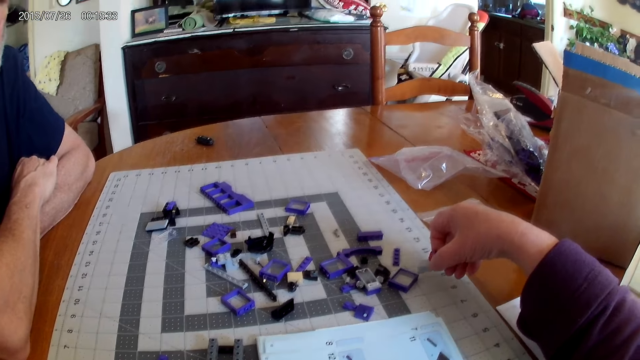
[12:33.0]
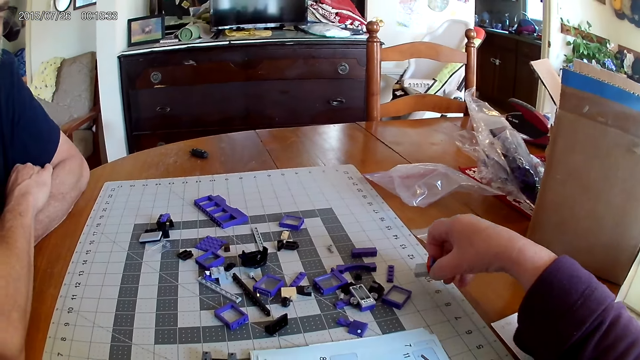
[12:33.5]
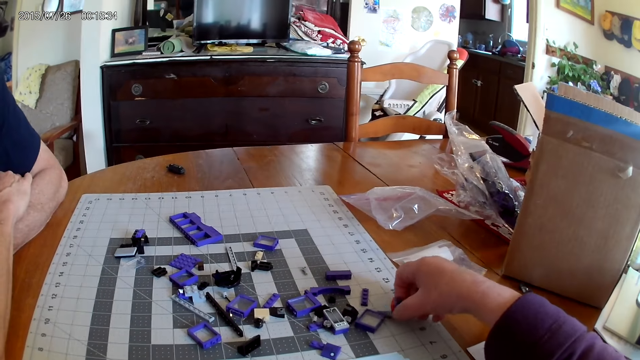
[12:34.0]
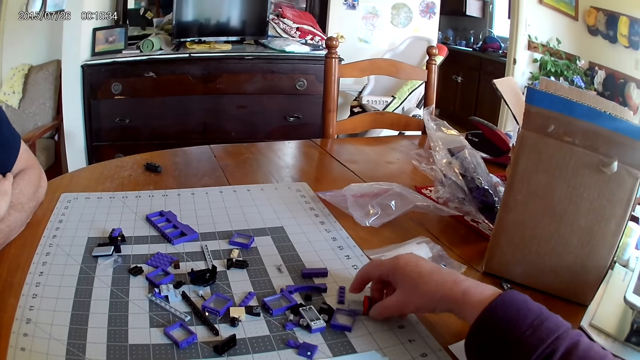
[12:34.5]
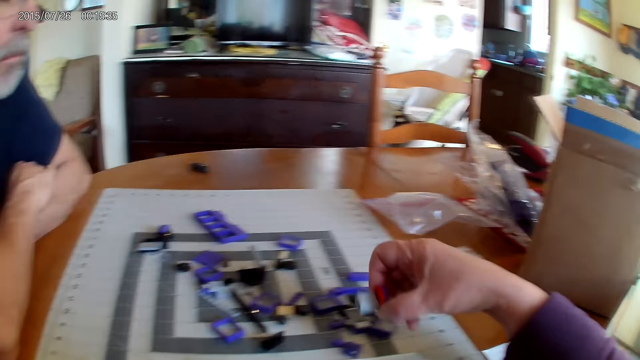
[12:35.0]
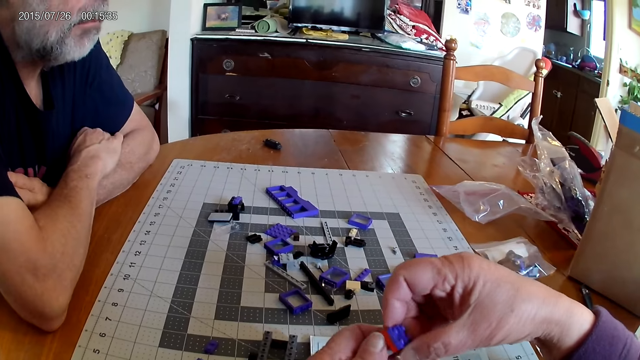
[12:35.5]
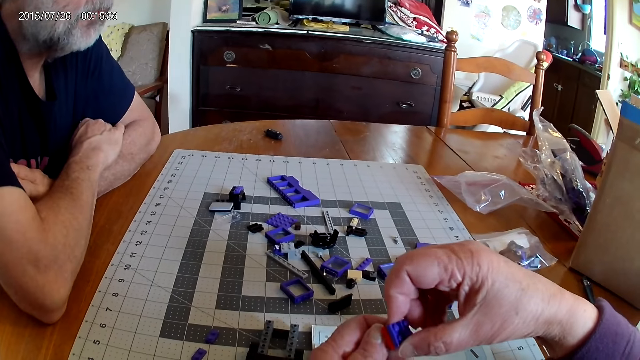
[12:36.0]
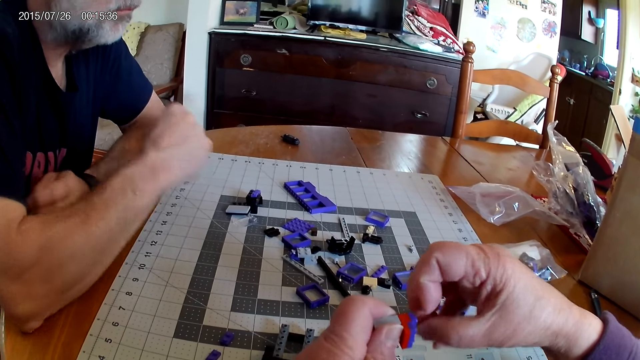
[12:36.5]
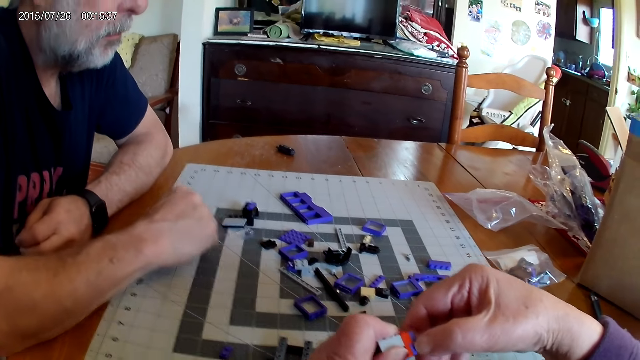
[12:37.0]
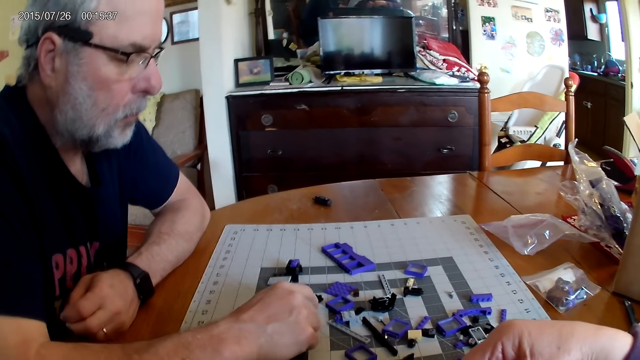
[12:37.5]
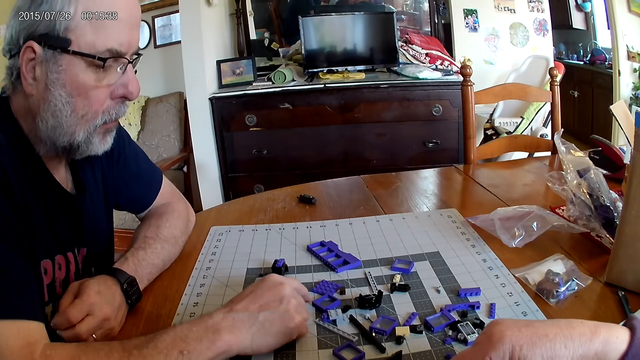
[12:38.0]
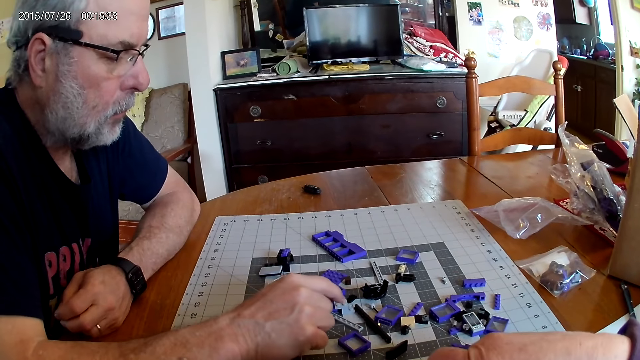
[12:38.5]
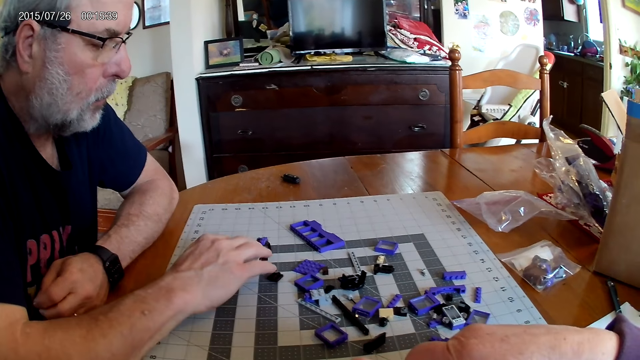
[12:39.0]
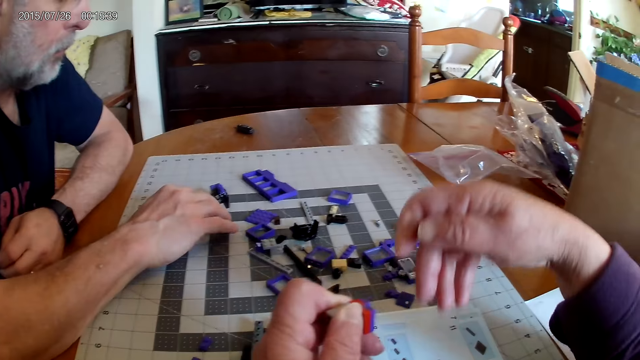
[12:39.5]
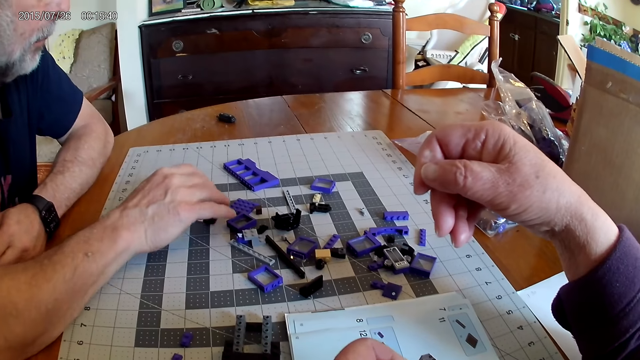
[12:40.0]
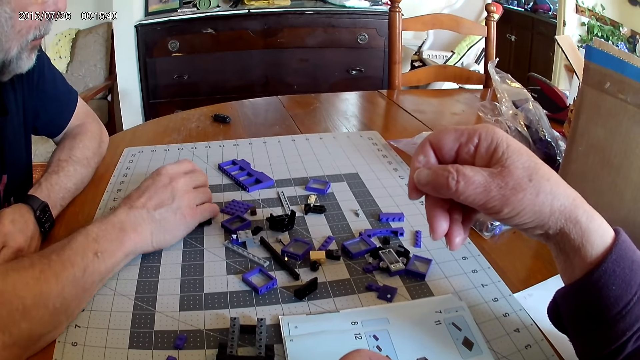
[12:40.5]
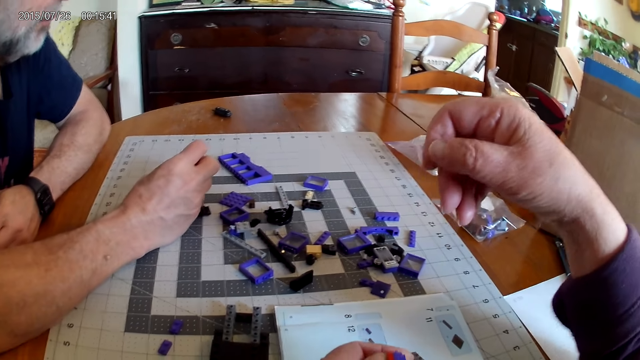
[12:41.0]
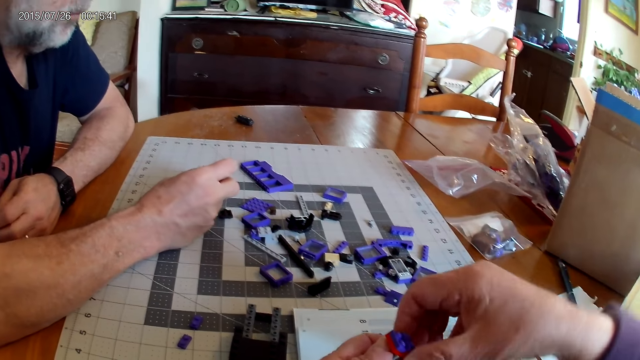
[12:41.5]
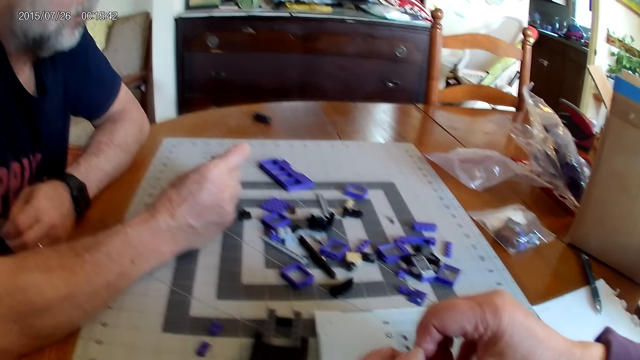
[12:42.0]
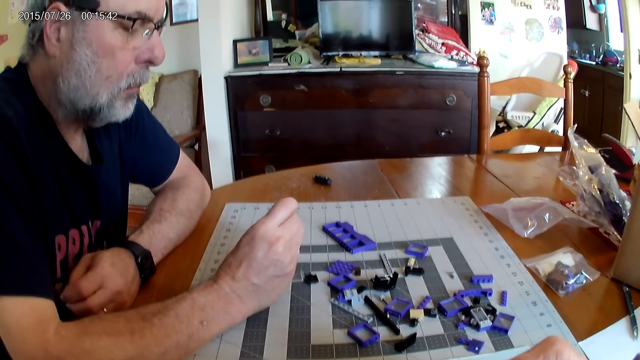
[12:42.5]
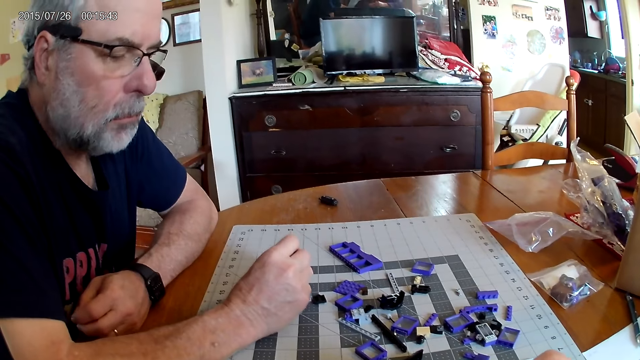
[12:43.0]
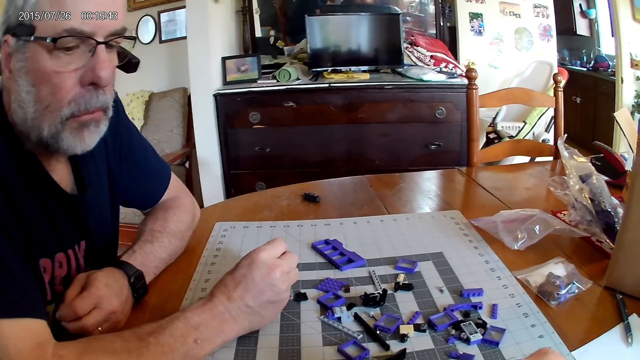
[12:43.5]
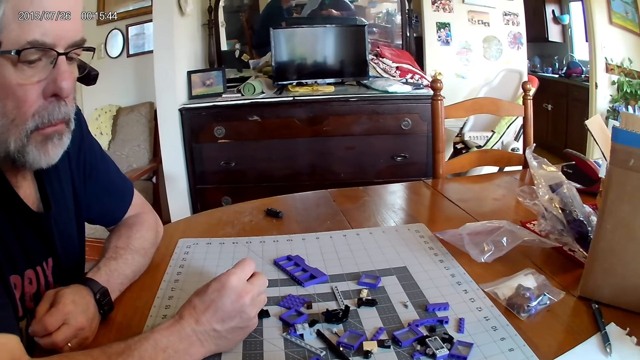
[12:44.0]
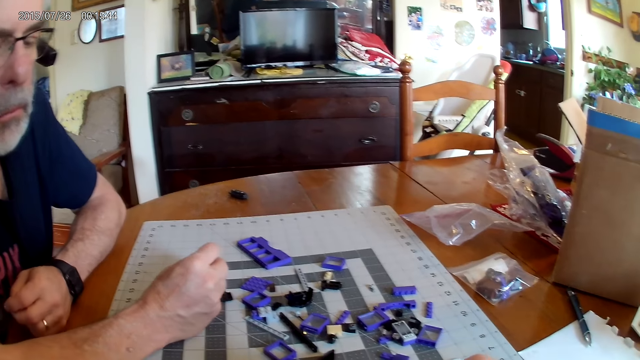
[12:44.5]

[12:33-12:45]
The camera wearer picks up the plastic block pieces. A man picks up the plastic block pieces.

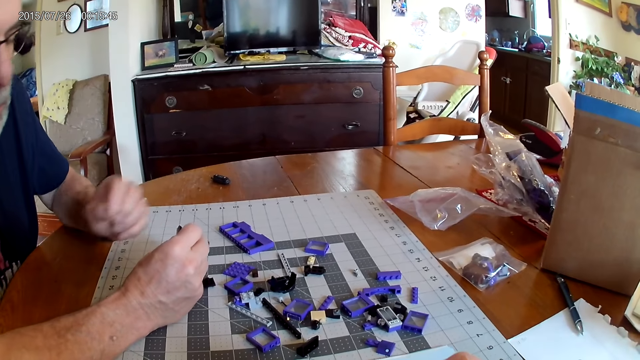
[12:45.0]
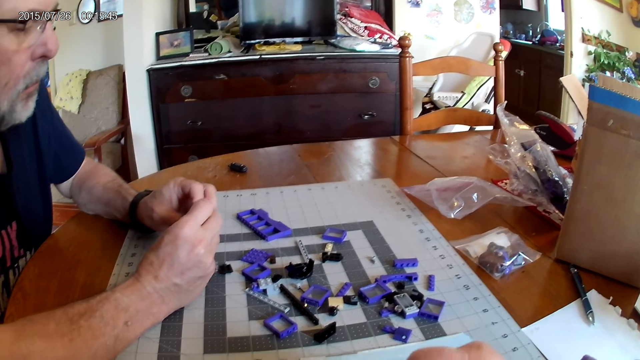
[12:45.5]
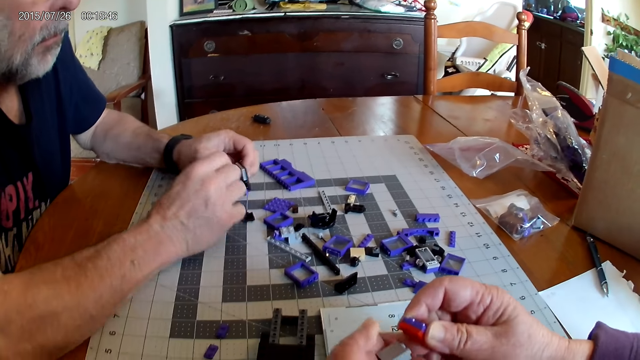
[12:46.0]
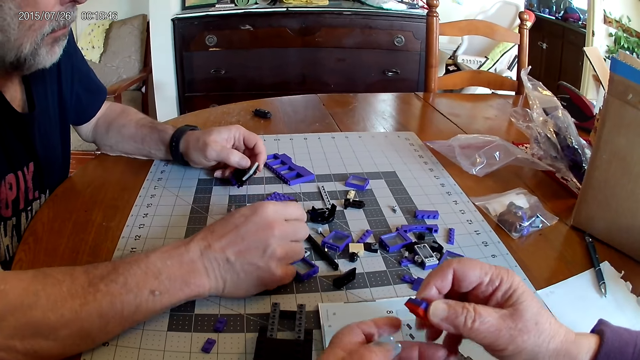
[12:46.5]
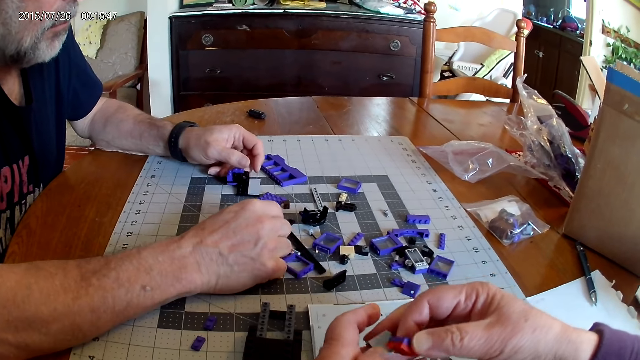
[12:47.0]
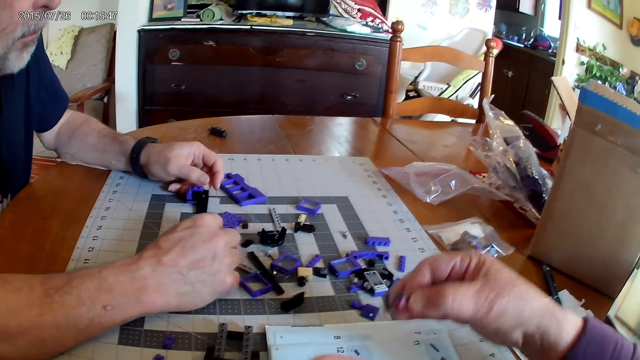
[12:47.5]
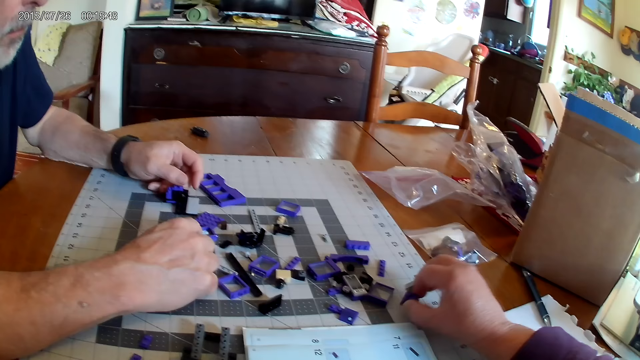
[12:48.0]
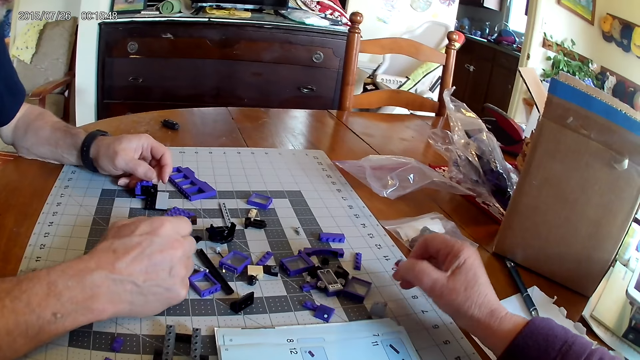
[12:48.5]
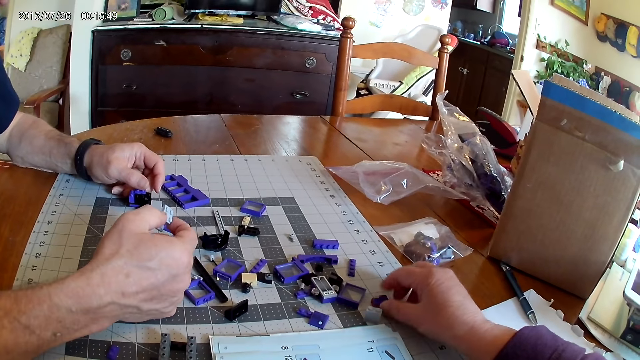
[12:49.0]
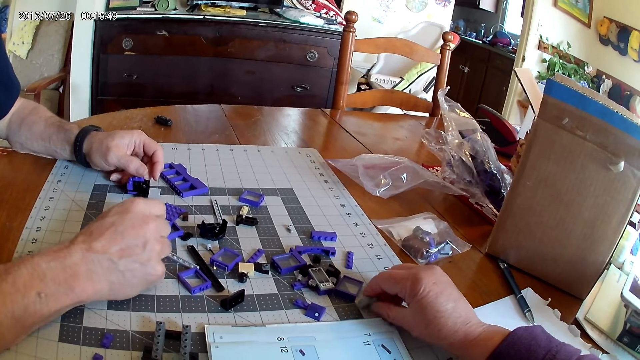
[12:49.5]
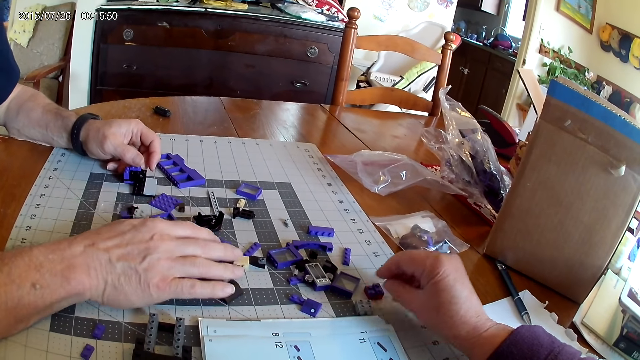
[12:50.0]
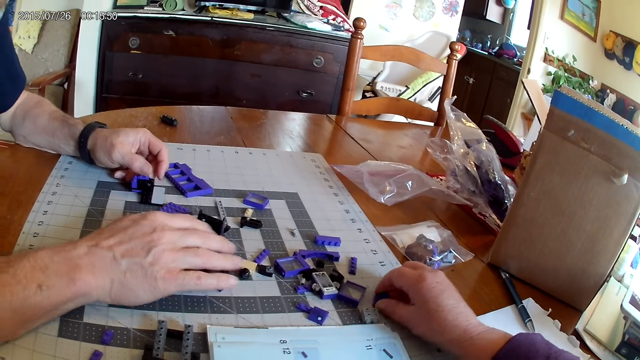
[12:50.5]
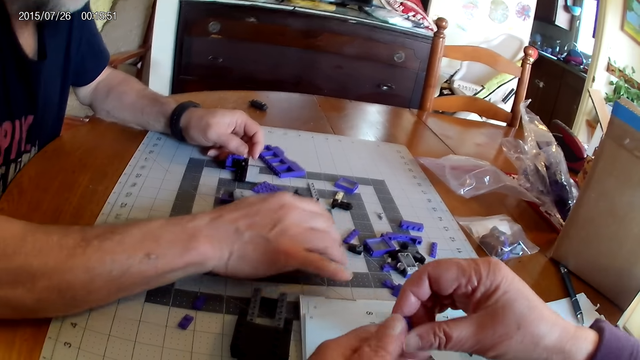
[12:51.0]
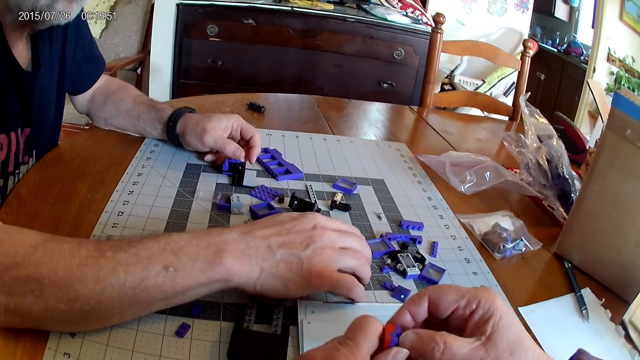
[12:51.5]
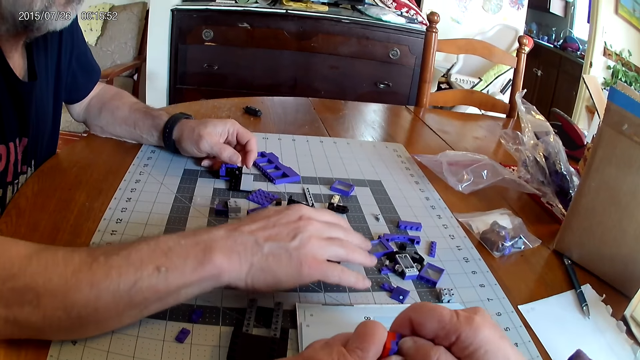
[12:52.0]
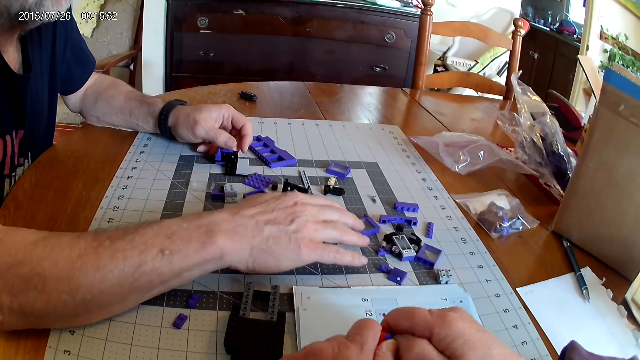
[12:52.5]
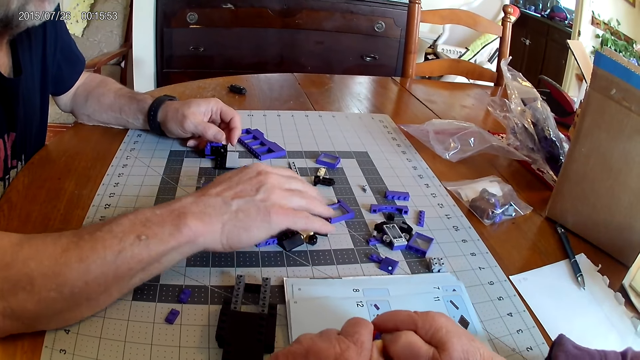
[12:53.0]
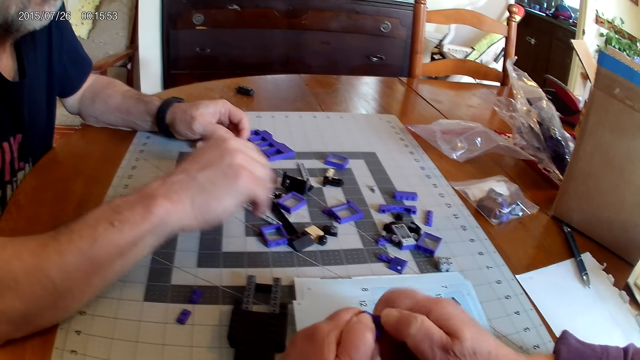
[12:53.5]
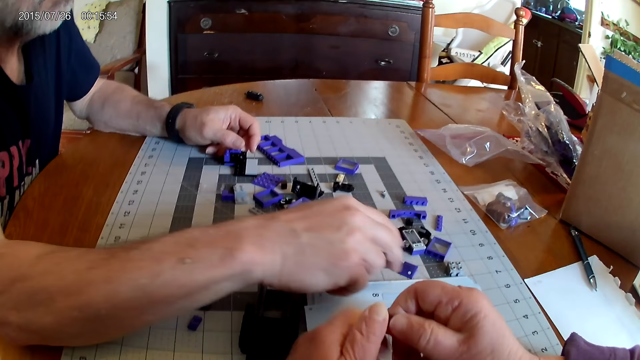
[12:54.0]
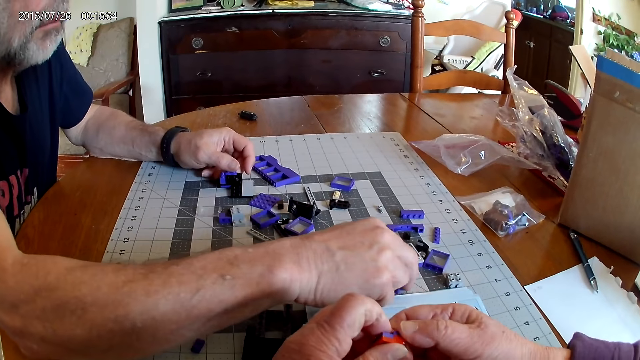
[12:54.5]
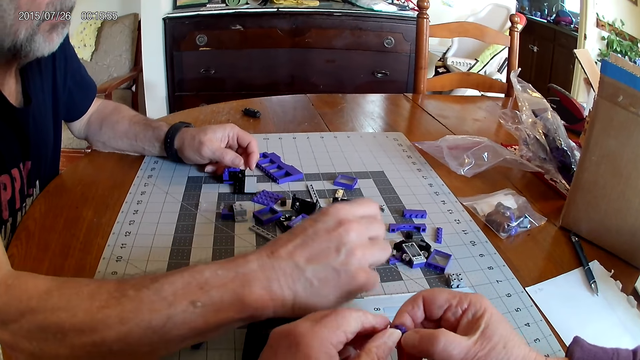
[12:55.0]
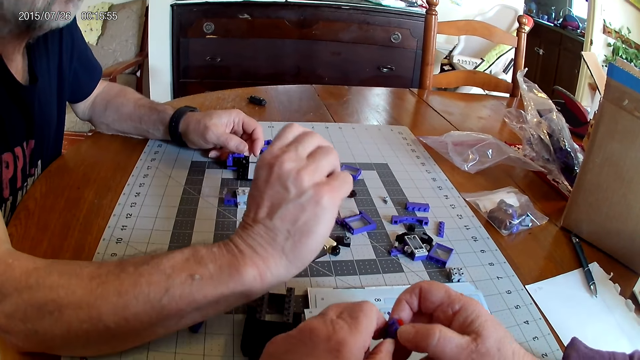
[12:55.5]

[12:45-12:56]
The camera wearer places the plastic block pieces on the table. They pick up the plastic block pieces and unfix the plastic block pieces.
